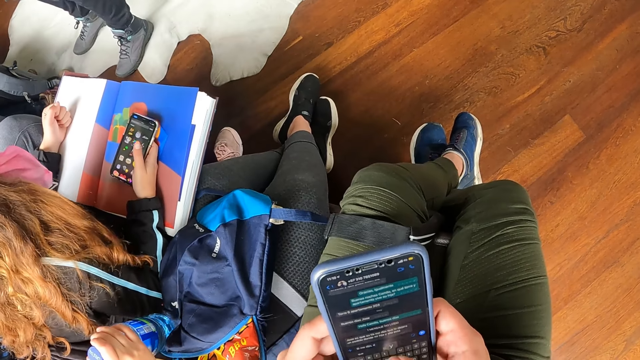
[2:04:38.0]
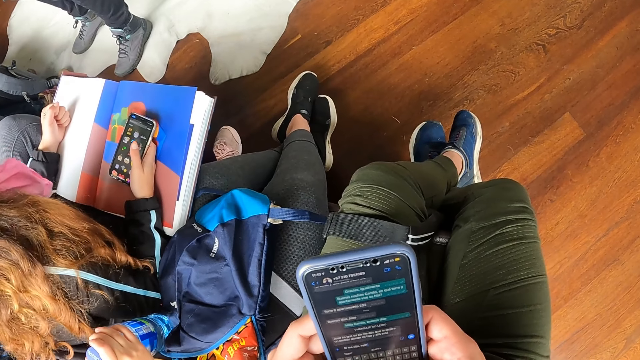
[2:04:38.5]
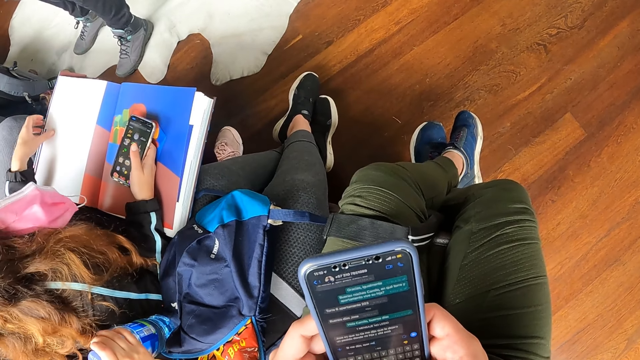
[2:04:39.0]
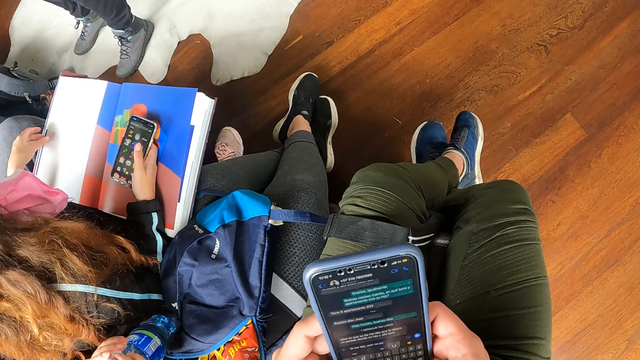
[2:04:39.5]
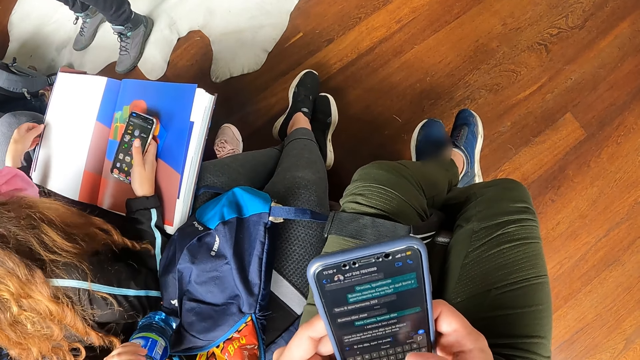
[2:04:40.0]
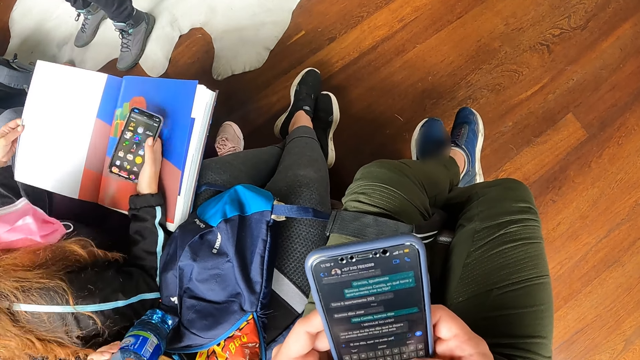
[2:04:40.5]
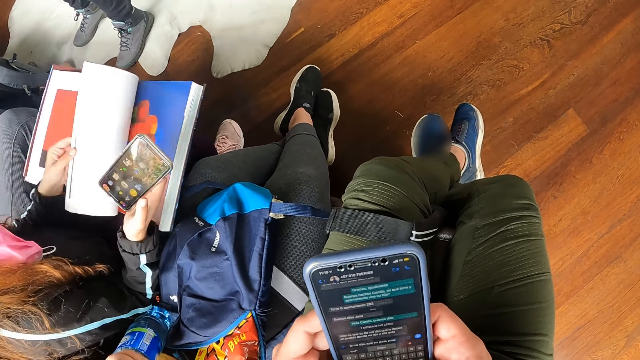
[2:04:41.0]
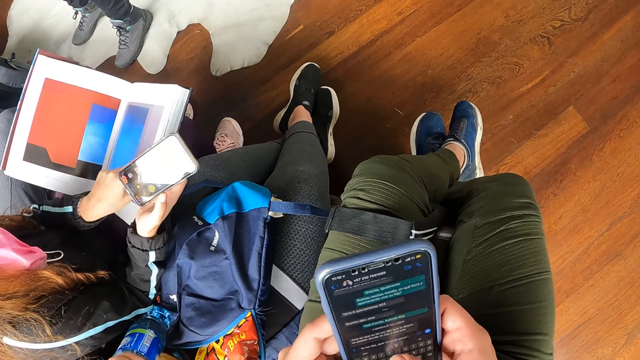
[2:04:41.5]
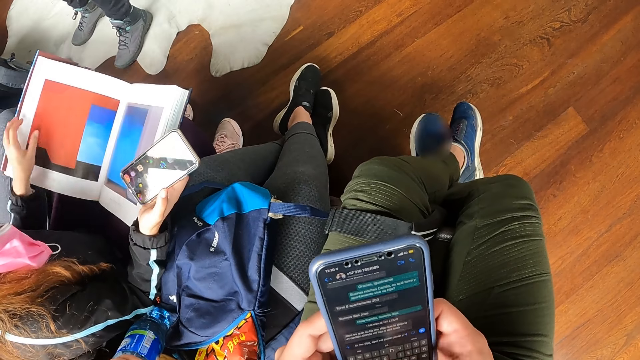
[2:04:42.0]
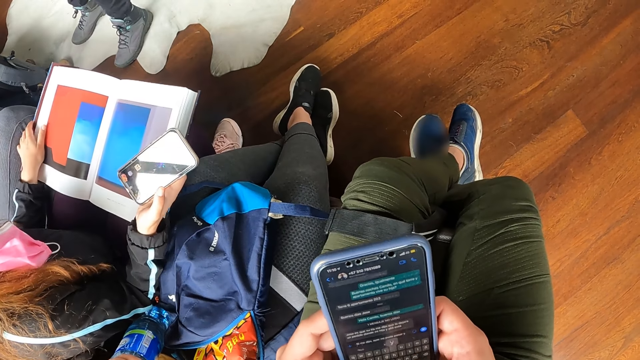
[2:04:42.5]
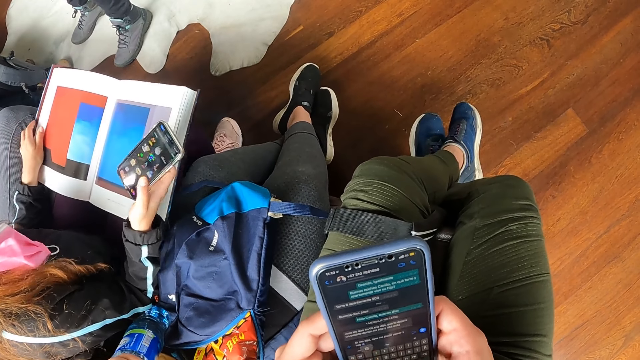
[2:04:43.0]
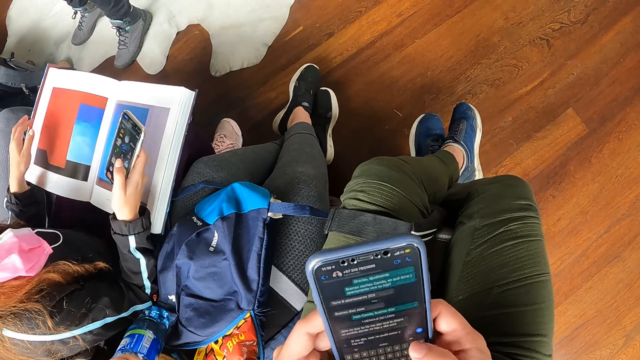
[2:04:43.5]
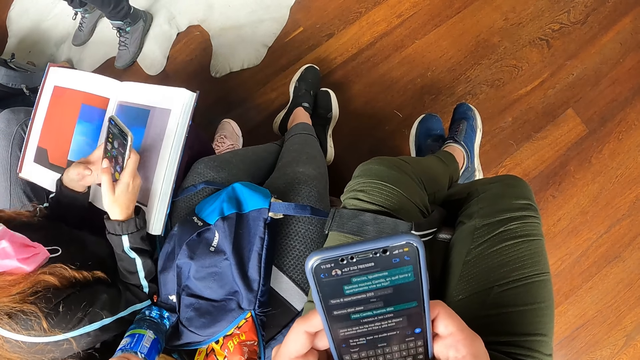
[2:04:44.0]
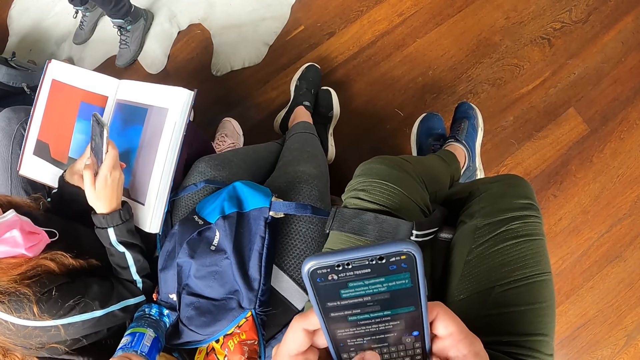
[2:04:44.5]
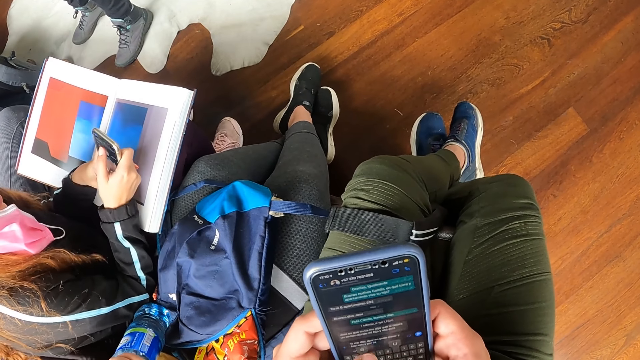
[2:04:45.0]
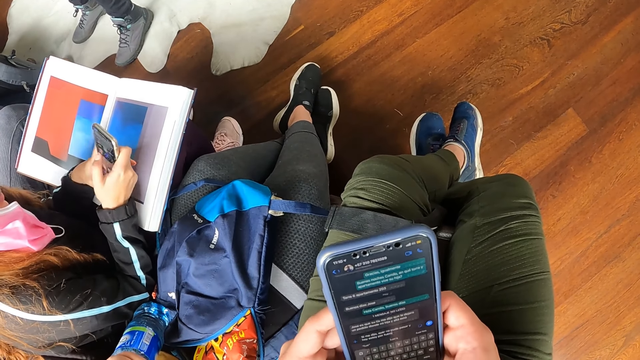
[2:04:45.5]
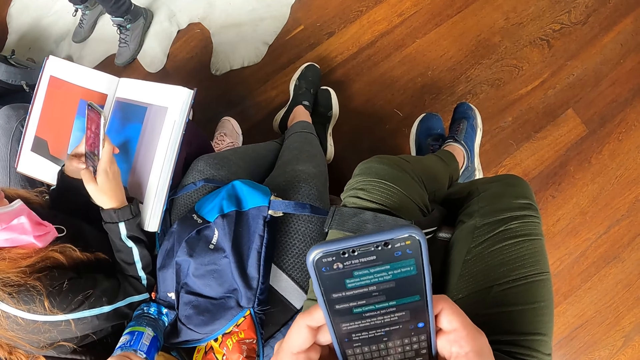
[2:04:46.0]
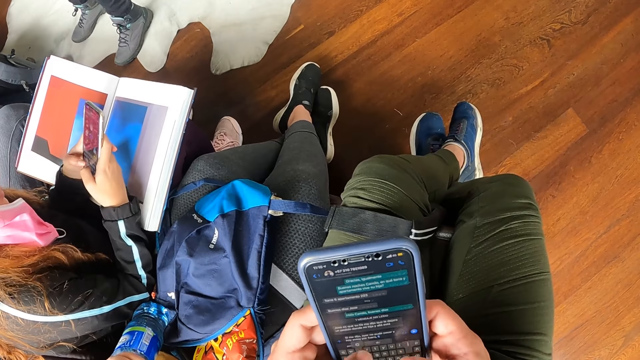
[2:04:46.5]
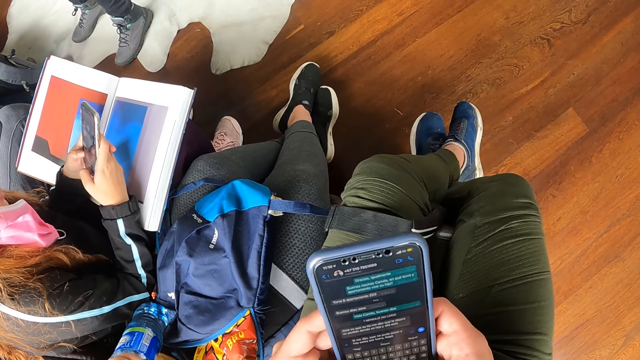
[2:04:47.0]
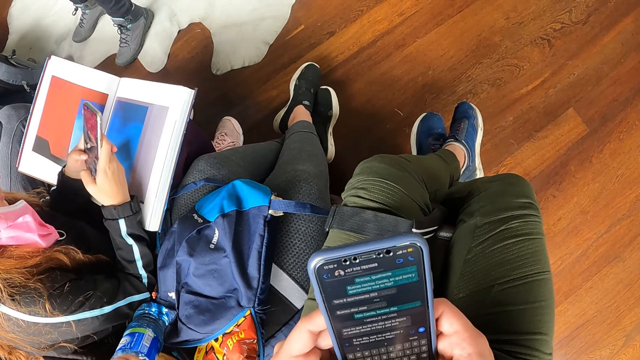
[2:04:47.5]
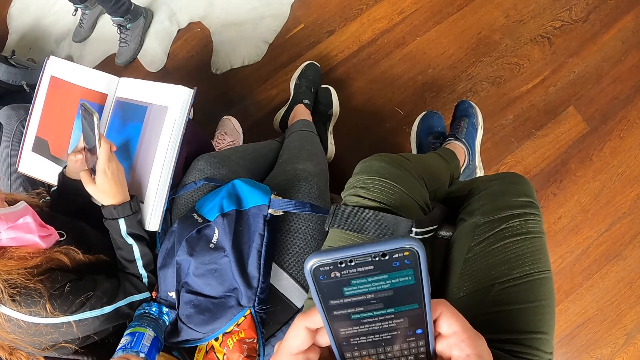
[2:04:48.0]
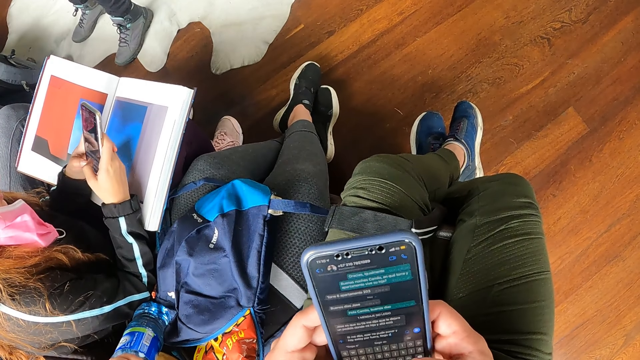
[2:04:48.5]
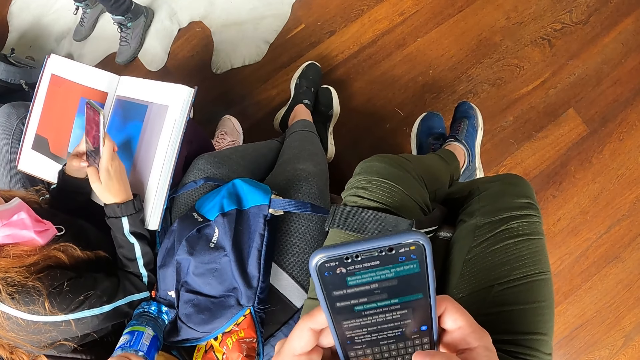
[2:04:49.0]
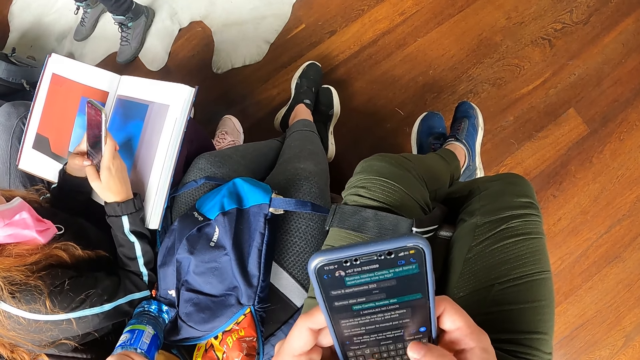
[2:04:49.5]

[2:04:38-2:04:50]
The woman flips a picture album on her legs with her left hand. The woman operates the phone in both hands.

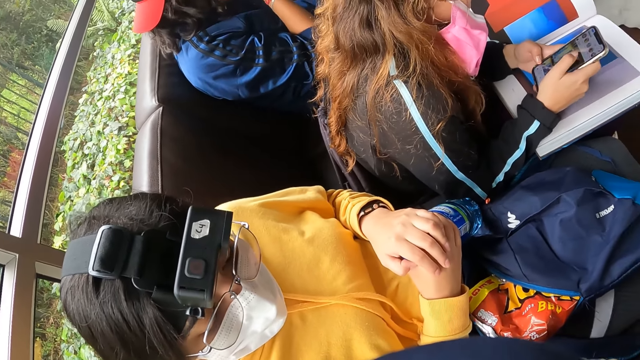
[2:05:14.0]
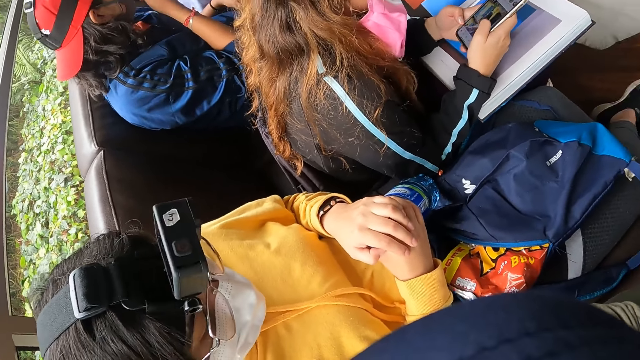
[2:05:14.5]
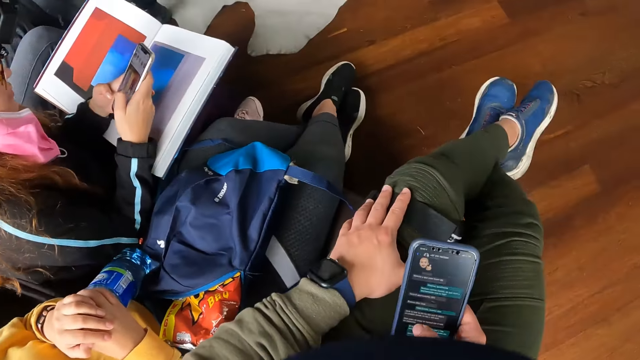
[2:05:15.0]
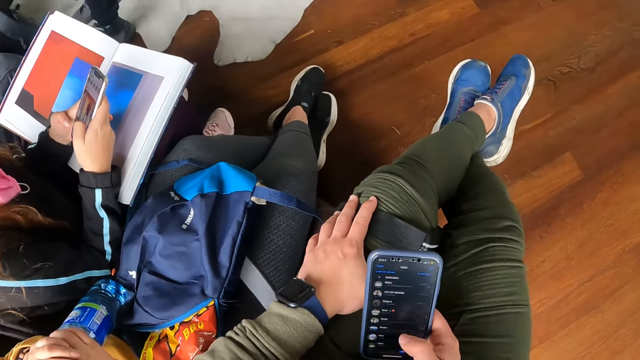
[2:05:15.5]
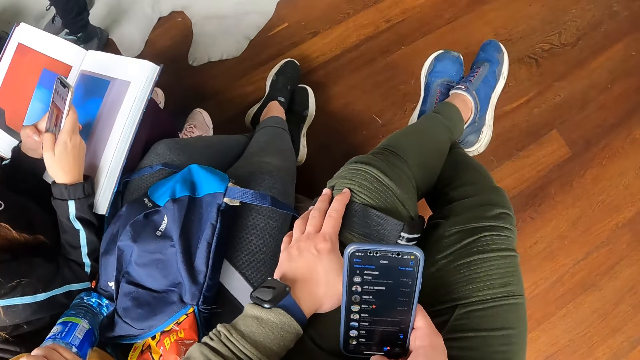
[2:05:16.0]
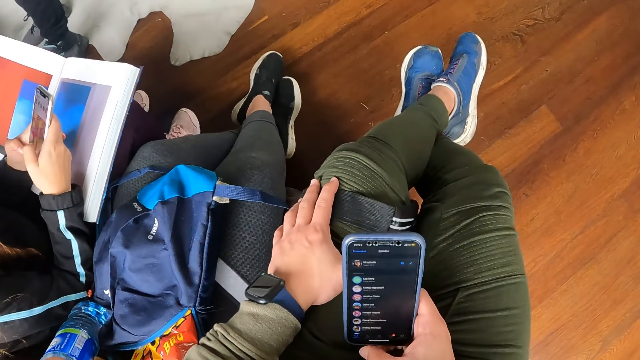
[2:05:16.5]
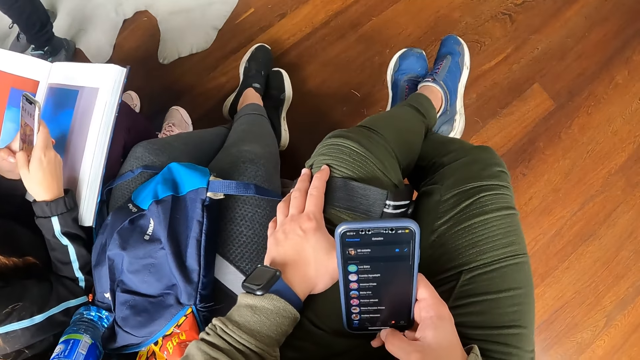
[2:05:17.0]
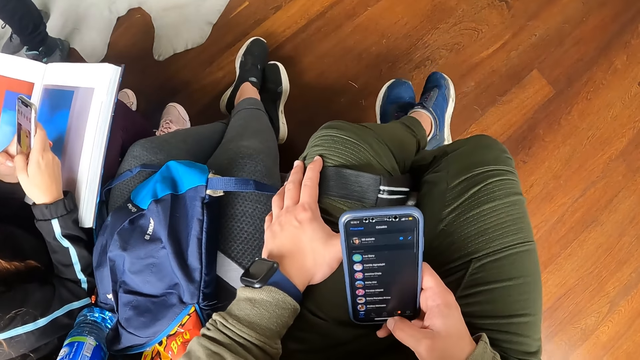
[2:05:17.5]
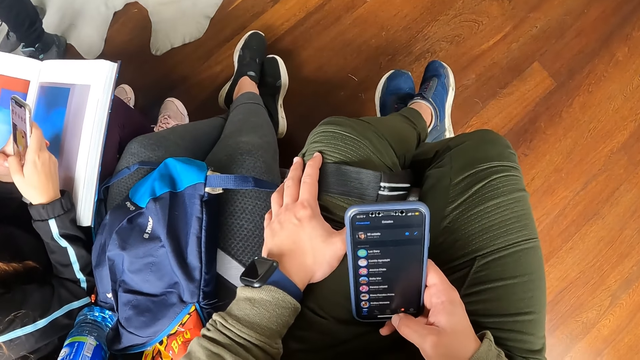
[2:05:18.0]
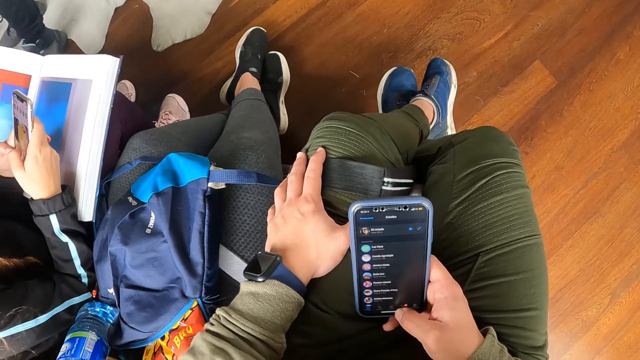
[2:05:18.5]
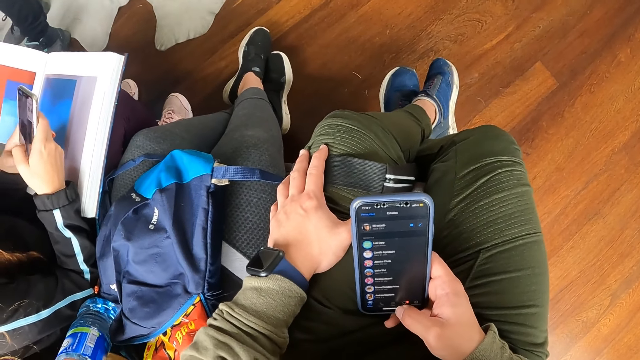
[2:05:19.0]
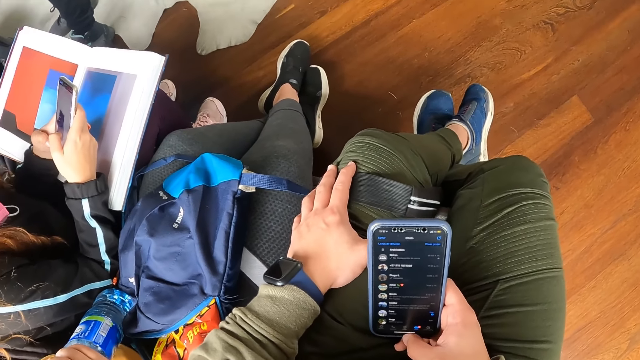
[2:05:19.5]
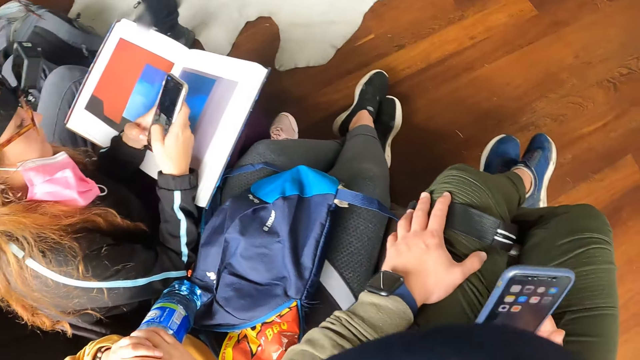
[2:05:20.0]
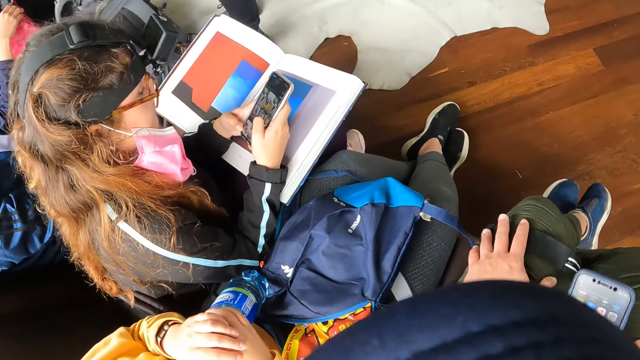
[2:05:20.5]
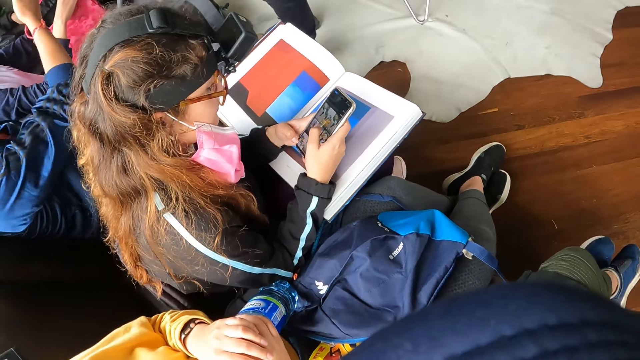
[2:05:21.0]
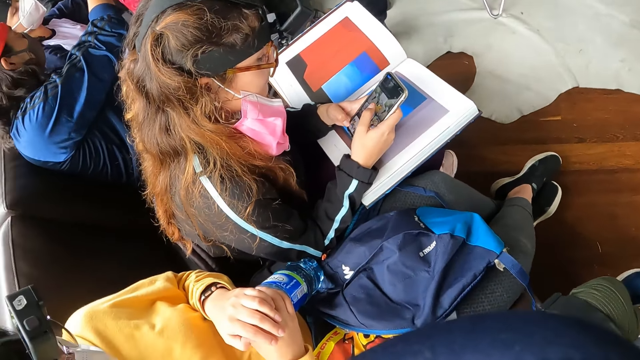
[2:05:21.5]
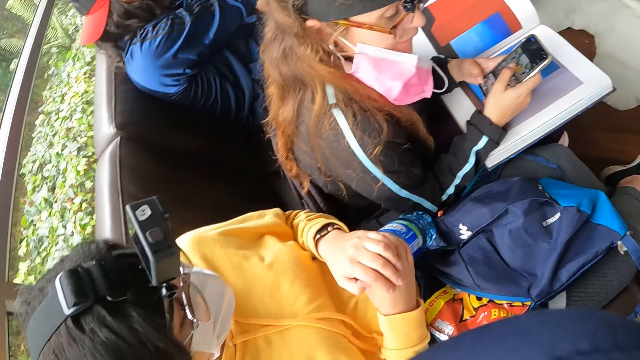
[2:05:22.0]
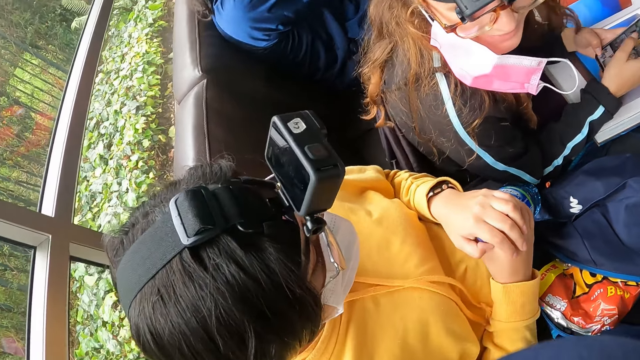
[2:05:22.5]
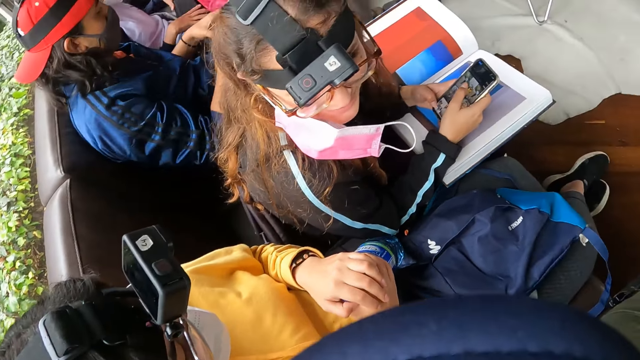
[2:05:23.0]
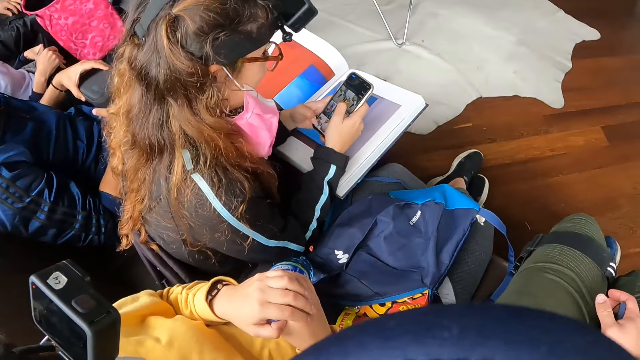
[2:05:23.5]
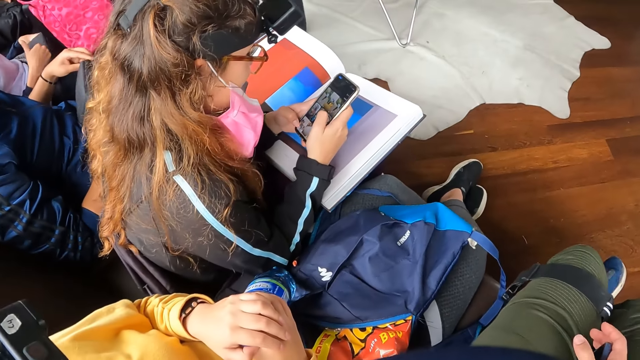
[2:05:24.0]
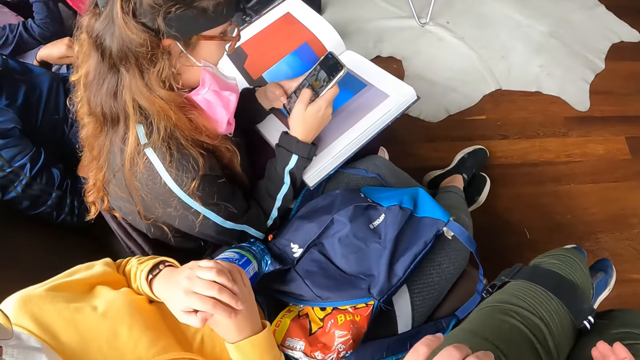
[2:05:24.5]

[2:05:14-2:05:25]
The camera wearer operates the phone with her right hand. The man holds a black camera box with both hands.
